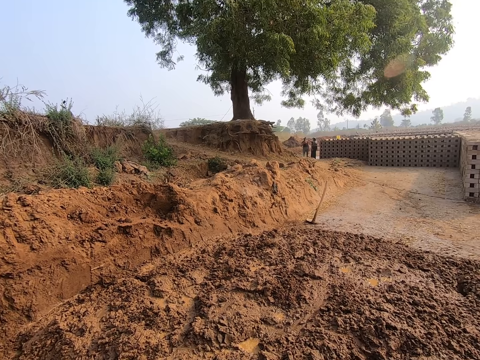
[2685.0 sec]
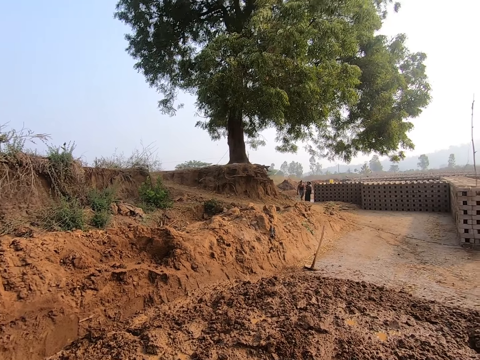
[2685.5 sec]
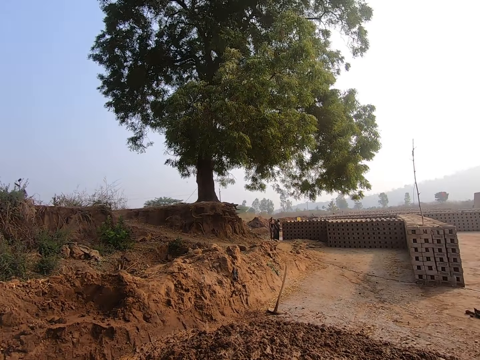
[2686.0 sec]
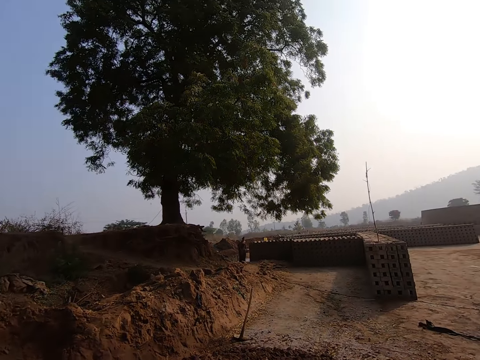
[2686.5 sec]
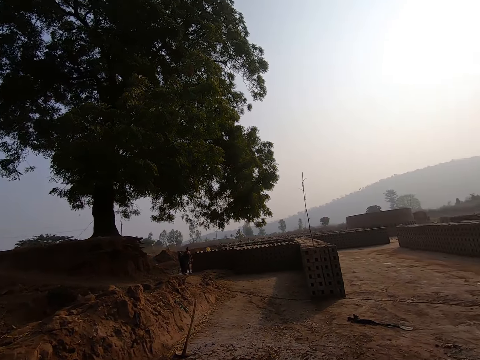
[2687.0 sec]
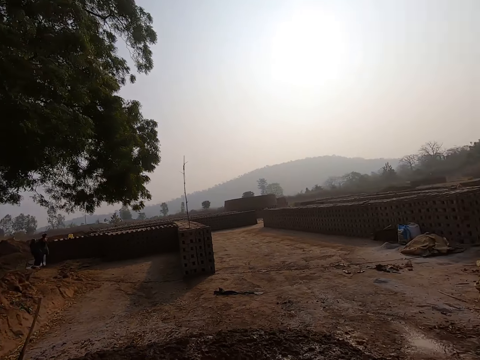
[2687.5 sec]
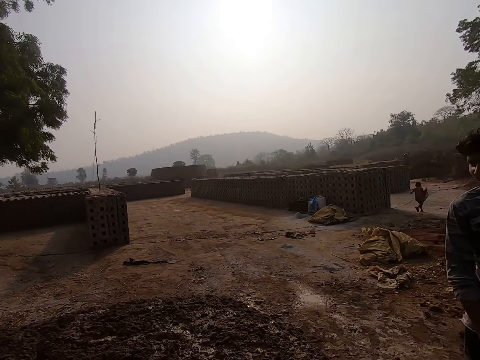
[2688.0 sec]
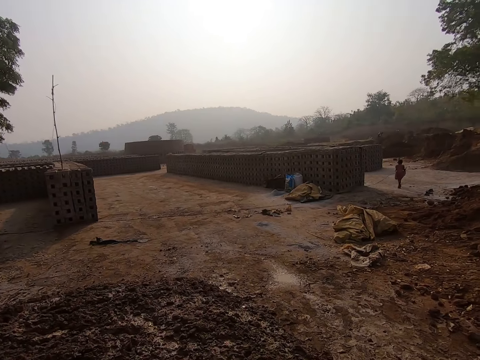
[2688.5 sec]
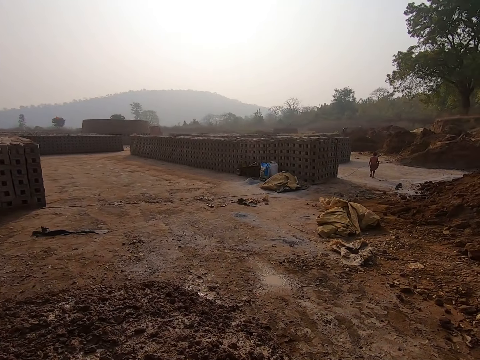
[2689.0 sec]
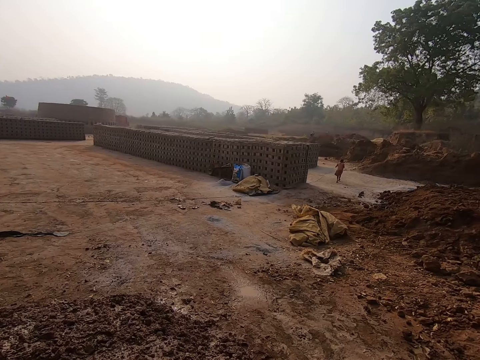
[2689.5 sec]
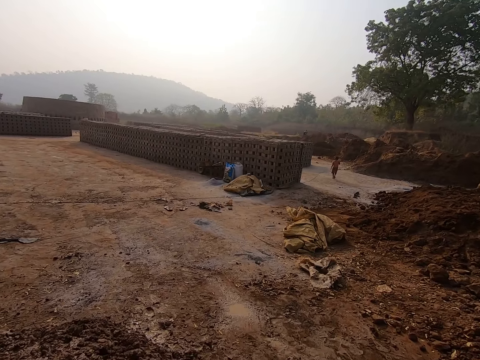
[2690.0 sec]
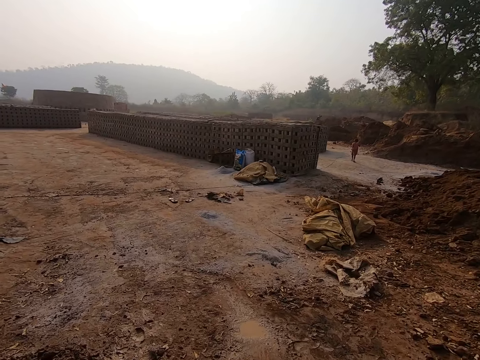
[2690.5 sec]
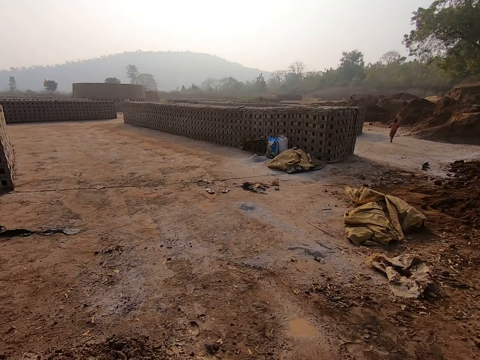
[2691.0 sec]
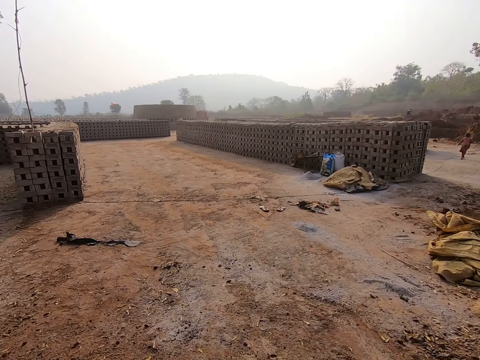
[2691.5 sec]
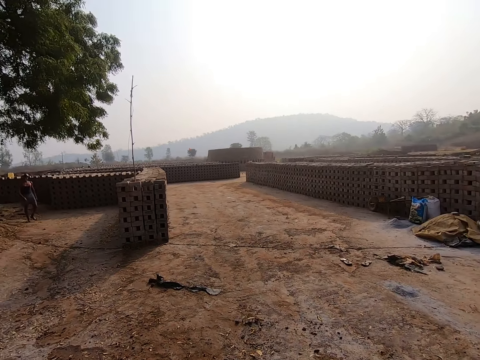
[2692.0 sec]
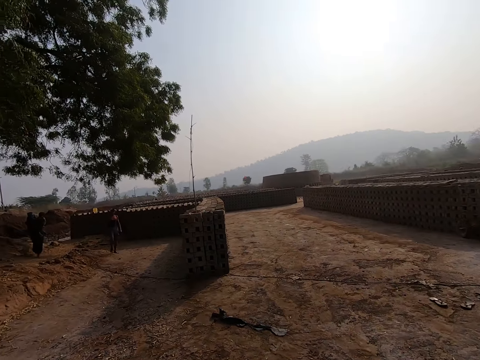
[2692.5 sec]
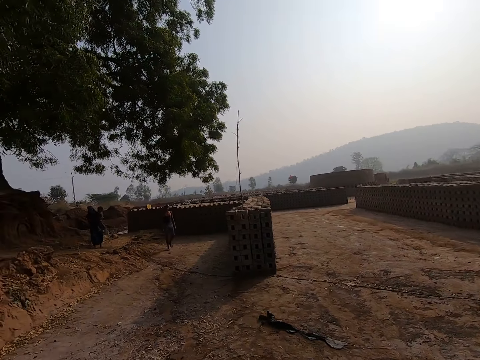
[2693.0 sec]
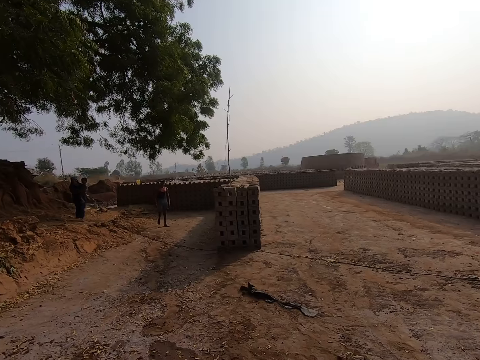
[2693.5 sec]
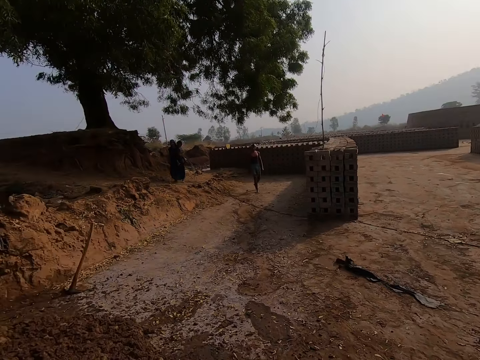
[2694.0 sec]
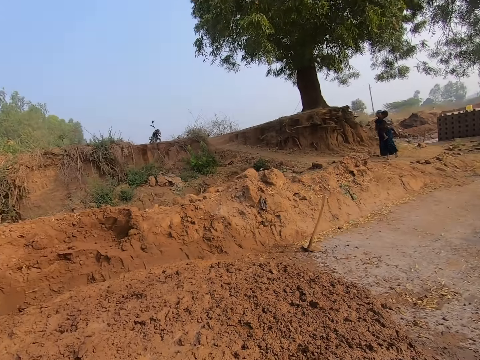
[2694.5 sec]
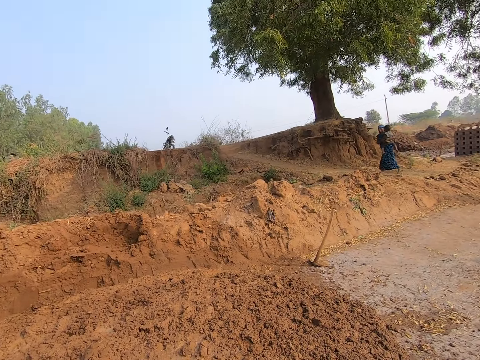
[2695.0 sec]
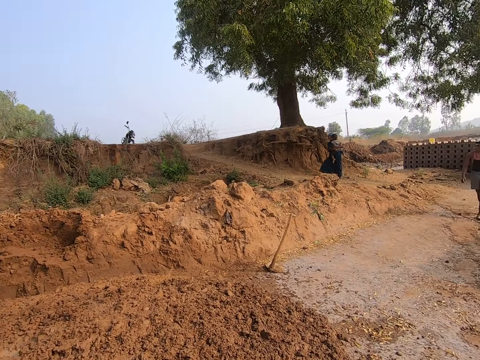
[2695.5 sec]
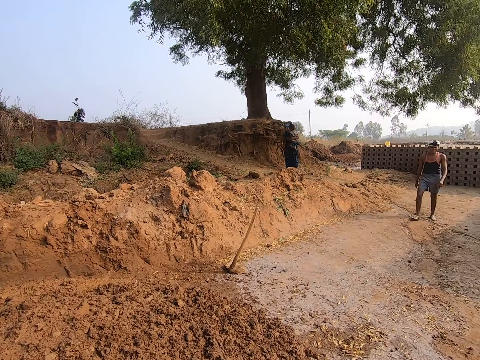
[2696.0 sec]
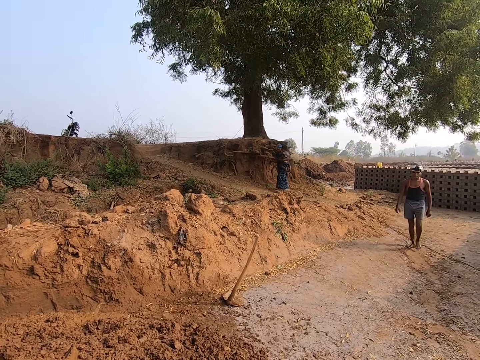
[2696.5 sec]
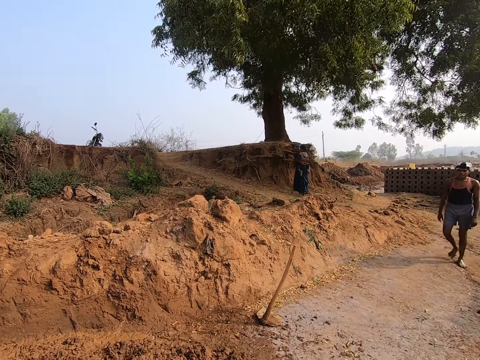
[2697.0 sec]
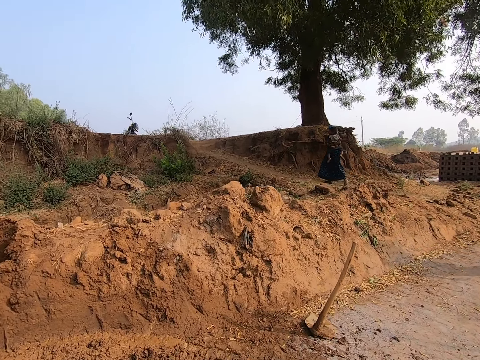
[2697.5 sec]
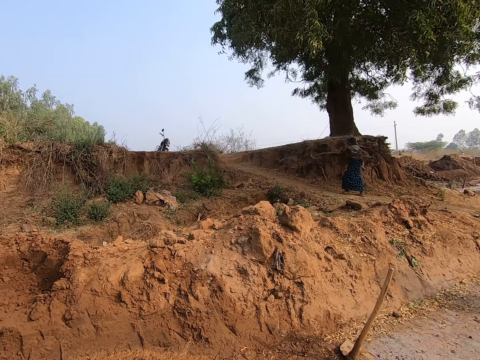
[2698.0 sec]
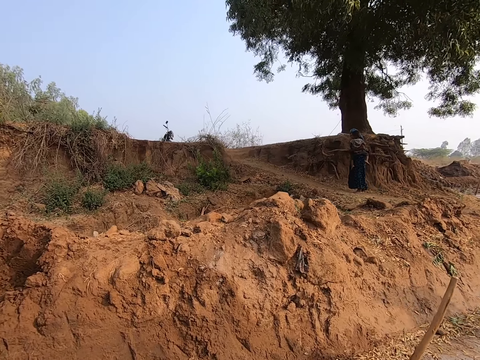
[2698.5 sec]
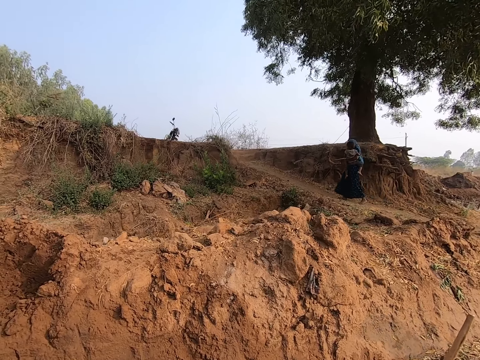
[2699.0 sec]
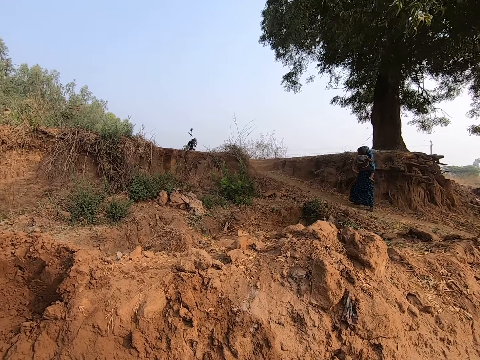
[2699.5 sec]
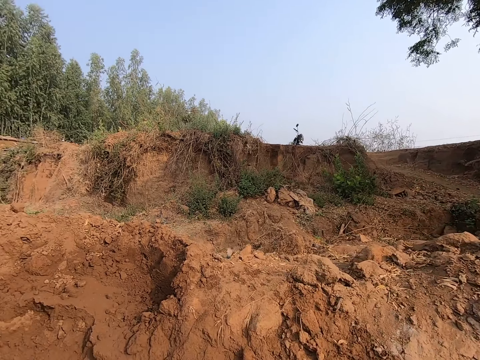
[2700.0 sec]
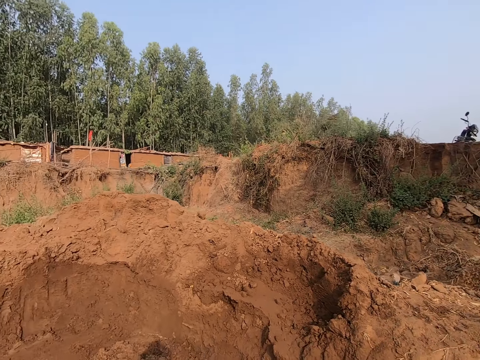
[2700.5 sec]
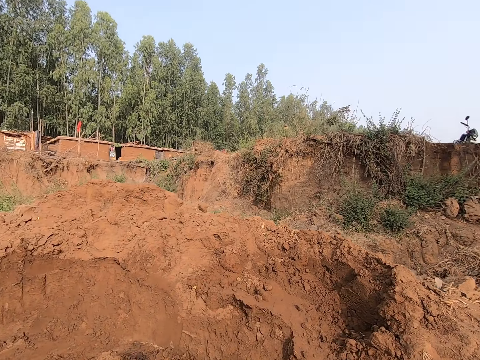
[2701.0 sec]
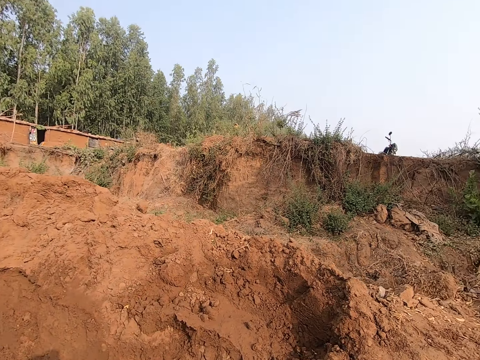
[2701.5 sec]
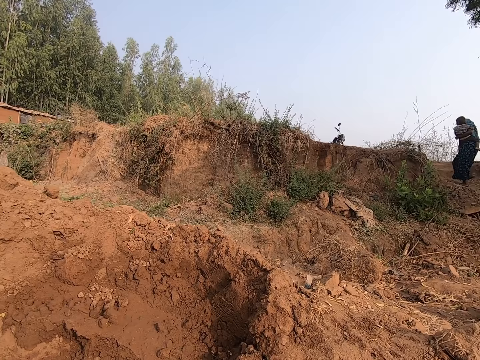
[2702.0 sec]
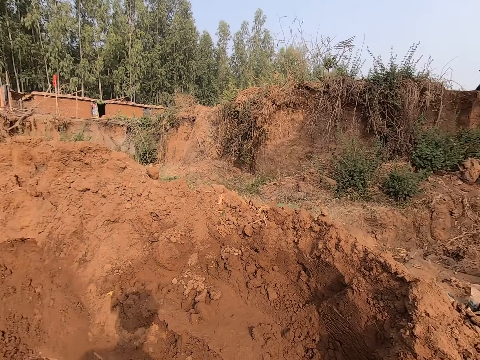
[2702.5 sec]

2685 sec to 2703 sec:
The camera wearer looks around the area. They talk to a person. They look around the area. They interact with the person.

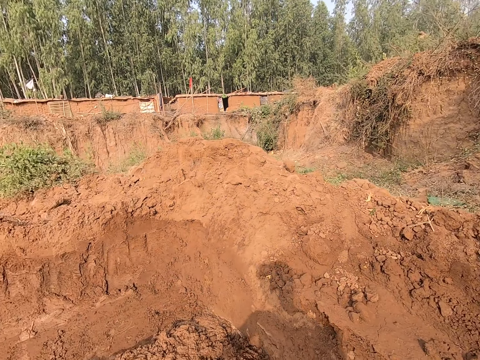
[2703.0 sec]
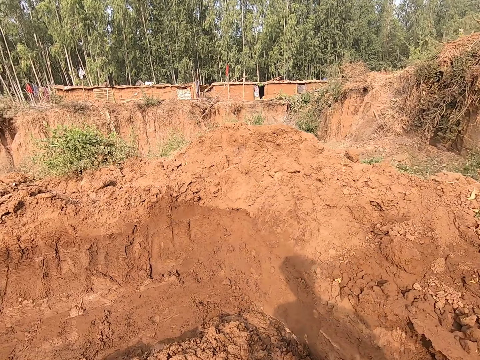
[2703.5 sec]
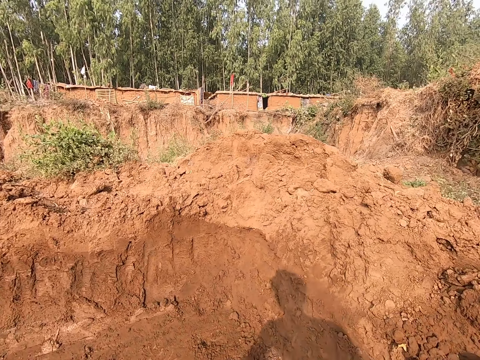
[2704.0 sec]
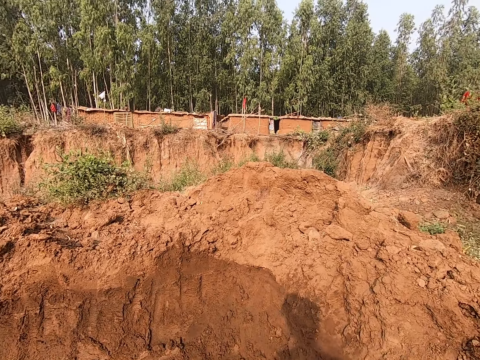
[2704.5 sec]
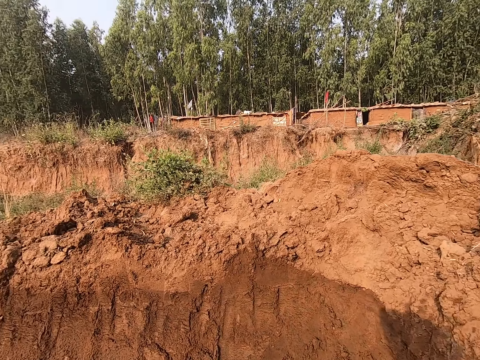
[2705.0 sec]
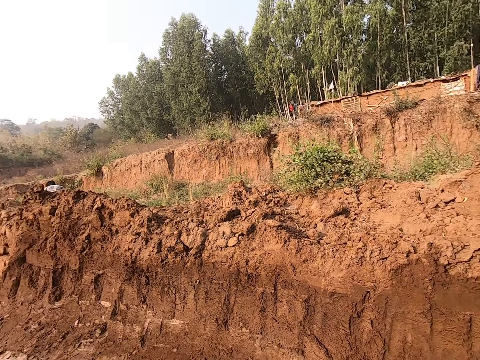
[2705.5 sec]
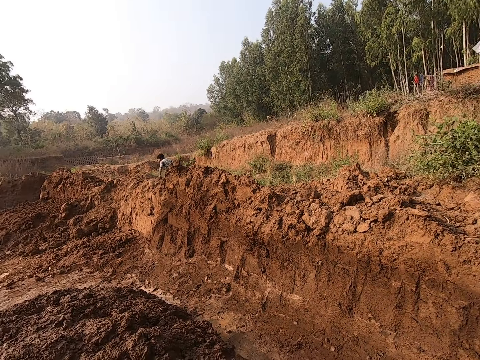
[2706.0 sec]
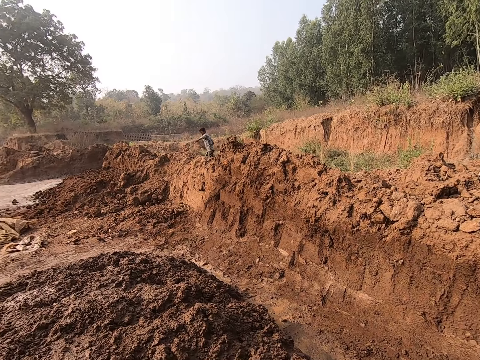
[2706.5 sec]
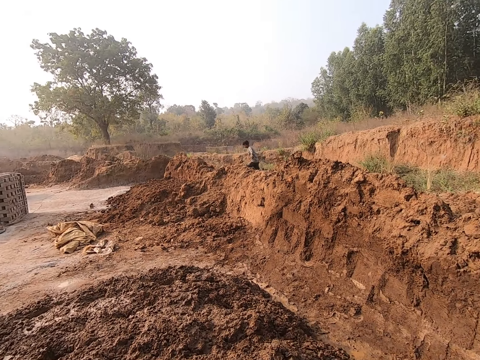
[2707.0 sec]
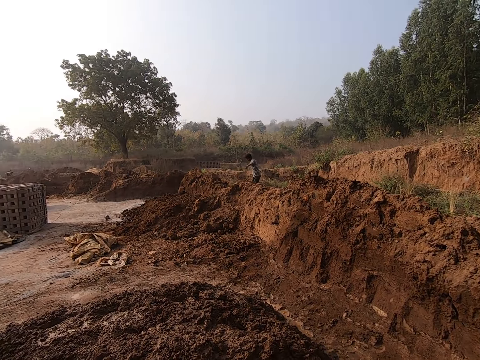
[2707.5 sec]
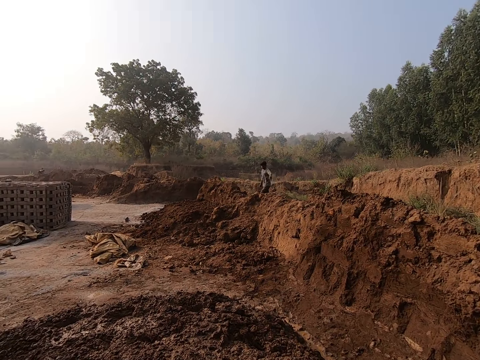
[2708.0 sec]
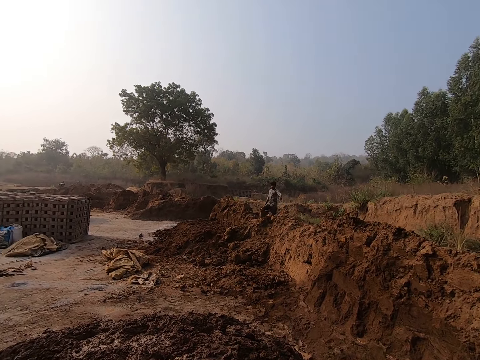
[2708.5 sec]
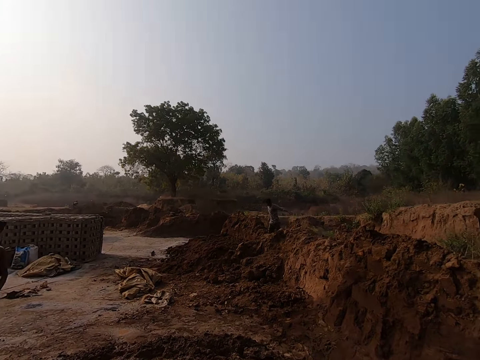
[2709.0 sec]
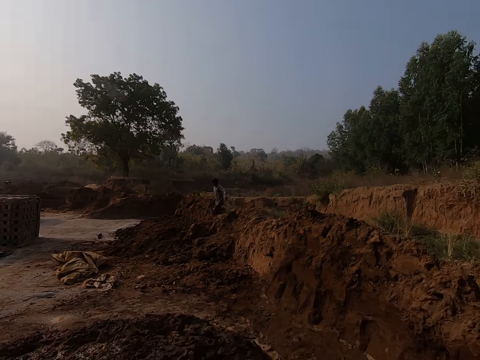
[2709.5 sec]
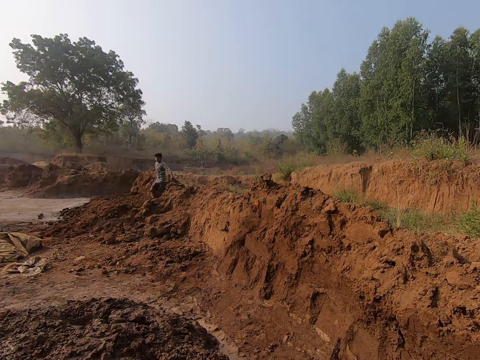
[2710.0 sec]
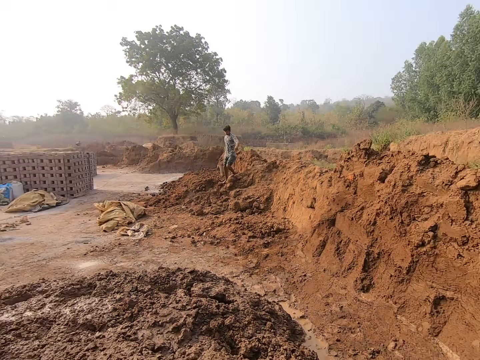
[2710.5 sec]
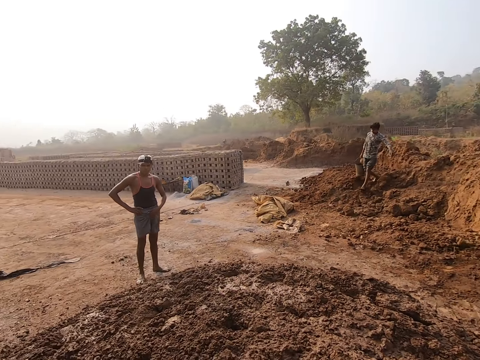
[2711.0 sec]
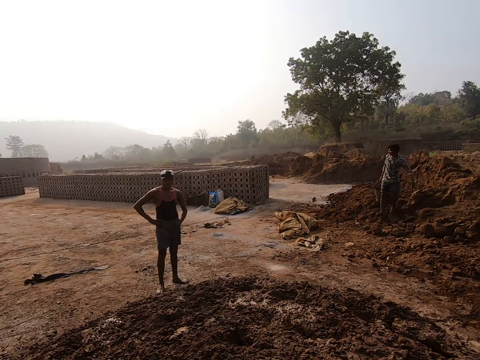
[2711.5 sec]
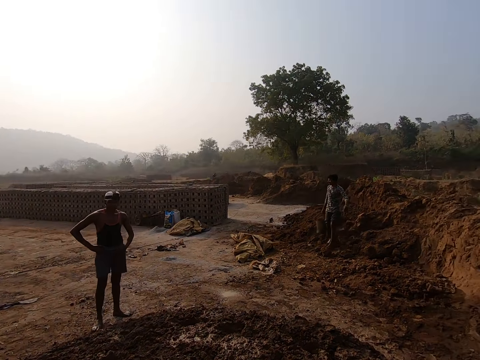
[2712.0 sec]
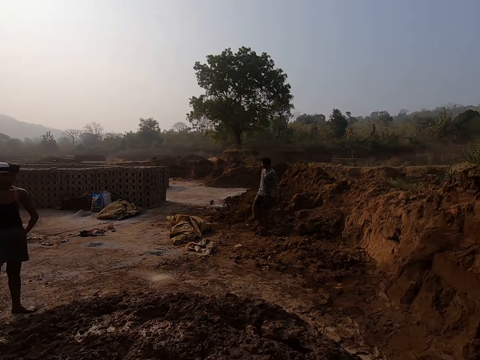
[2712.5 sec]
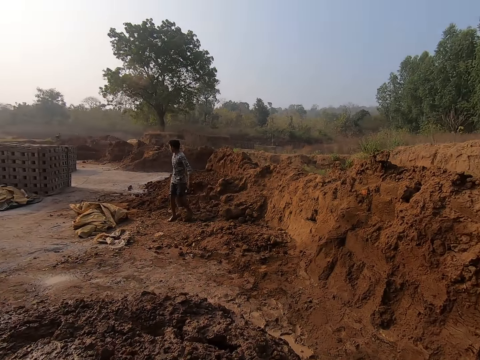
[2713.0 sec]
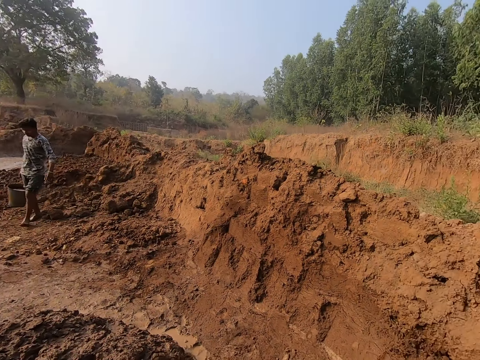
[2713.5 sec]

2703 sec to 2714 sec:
The camera wearer steps on the mud with his feet. The man carries a bucket of water in his right hand. The camera wearer steps on the mud with his feet.
